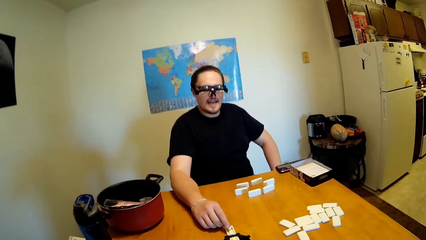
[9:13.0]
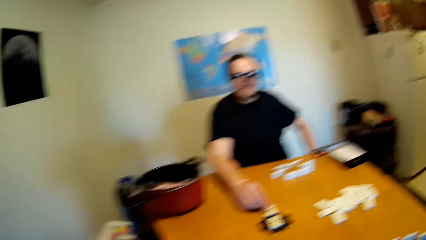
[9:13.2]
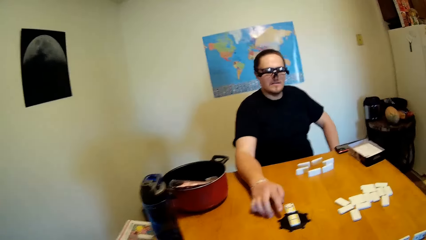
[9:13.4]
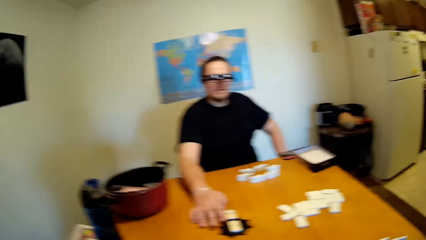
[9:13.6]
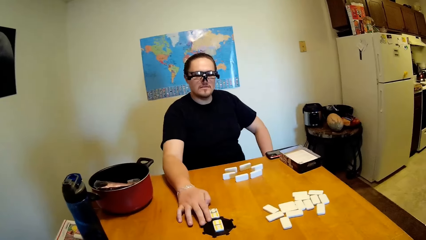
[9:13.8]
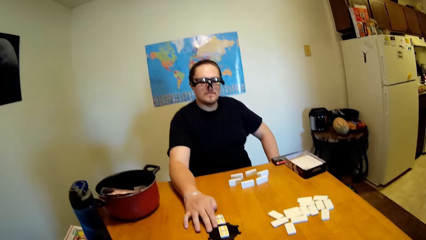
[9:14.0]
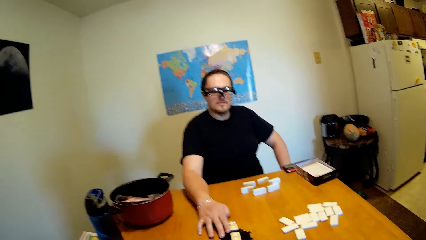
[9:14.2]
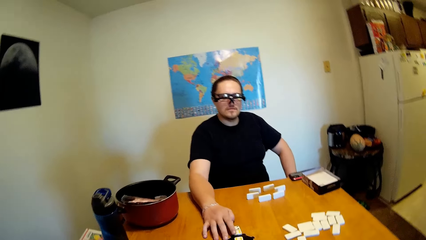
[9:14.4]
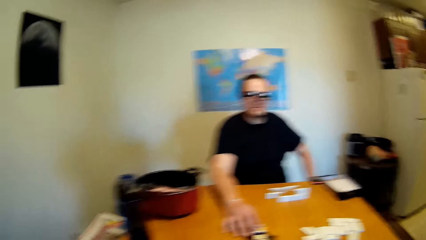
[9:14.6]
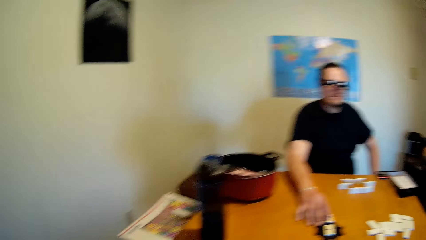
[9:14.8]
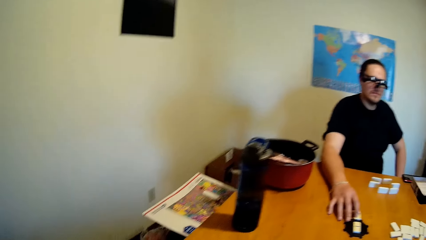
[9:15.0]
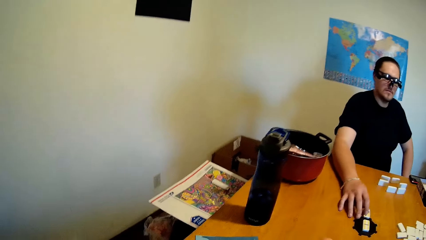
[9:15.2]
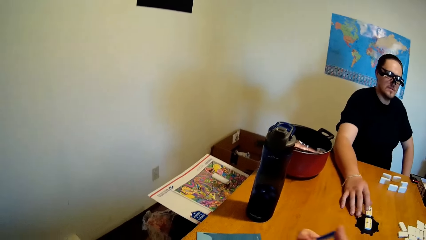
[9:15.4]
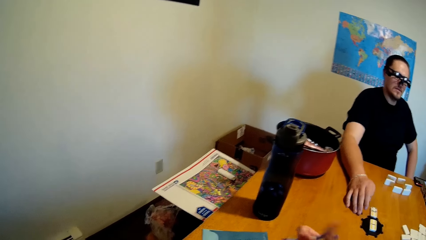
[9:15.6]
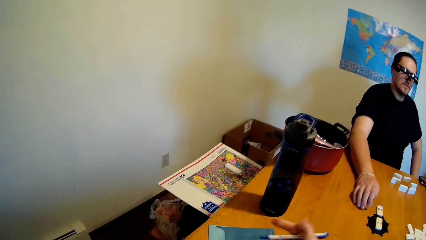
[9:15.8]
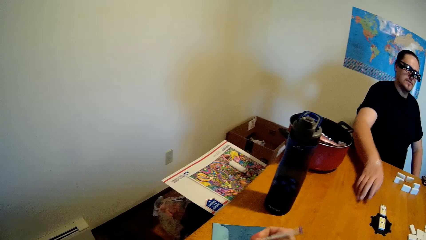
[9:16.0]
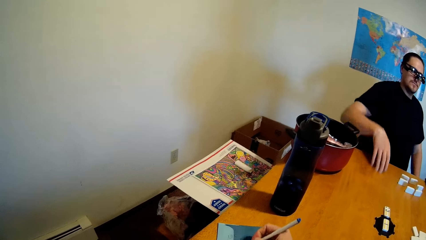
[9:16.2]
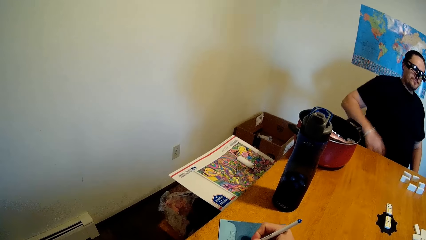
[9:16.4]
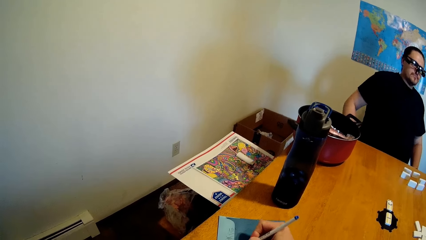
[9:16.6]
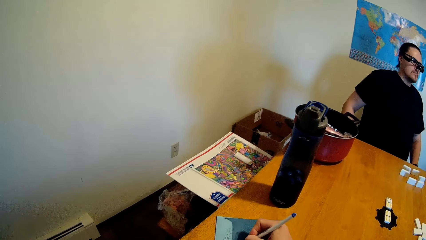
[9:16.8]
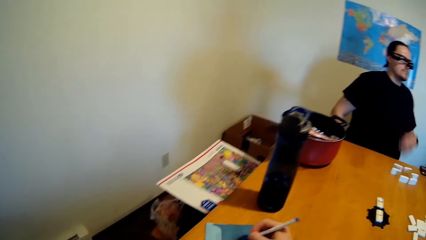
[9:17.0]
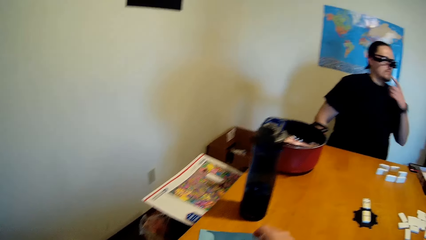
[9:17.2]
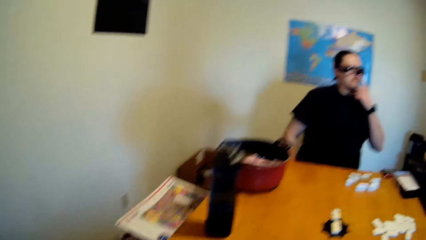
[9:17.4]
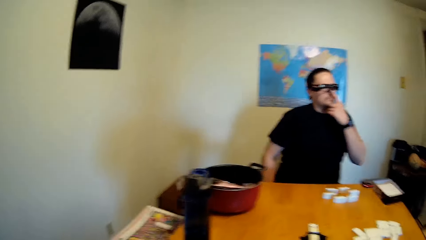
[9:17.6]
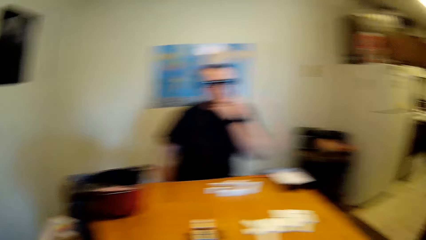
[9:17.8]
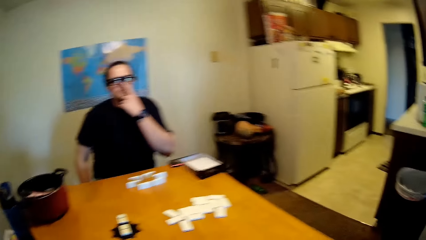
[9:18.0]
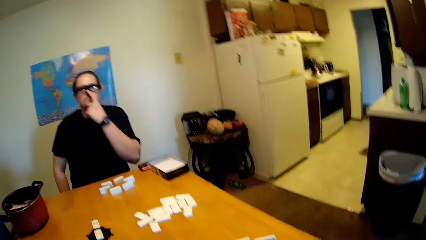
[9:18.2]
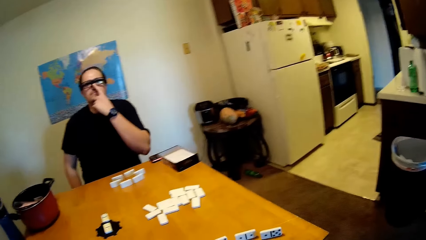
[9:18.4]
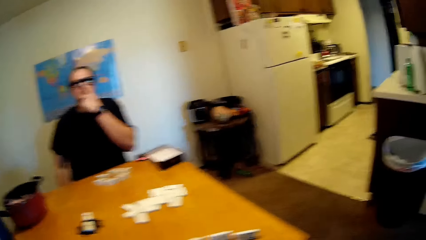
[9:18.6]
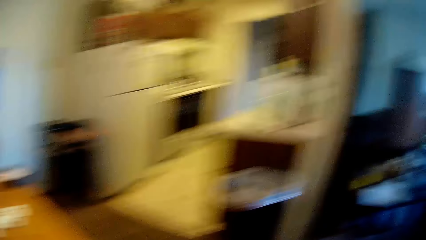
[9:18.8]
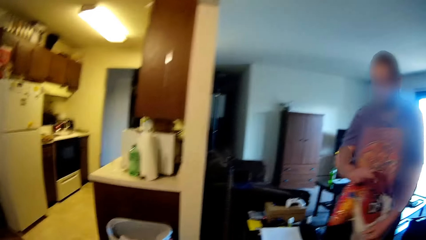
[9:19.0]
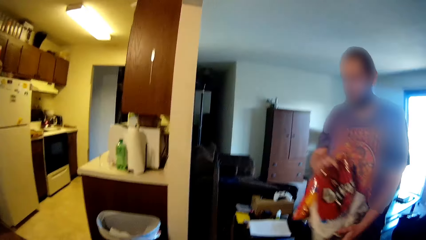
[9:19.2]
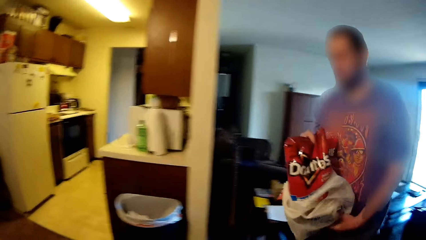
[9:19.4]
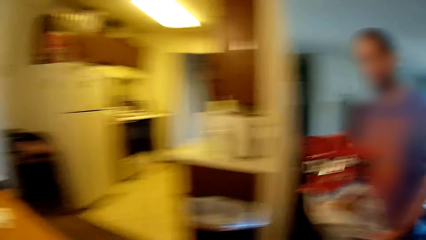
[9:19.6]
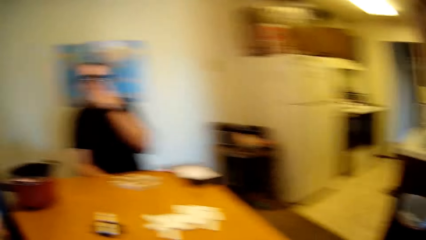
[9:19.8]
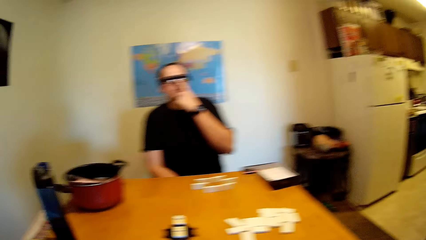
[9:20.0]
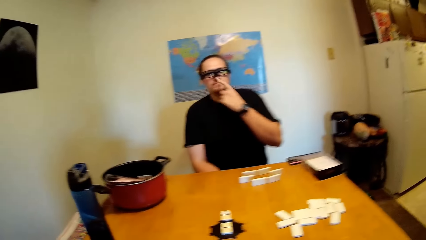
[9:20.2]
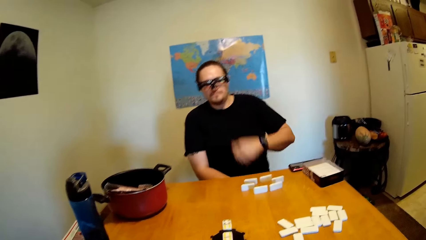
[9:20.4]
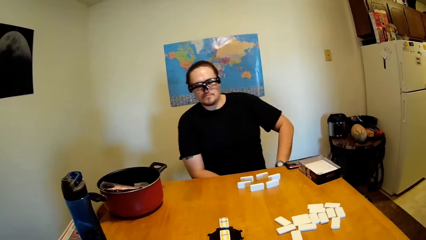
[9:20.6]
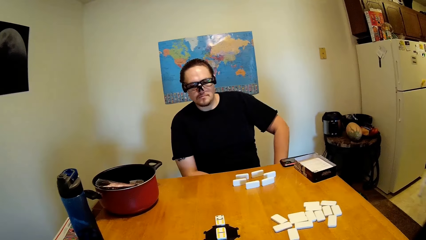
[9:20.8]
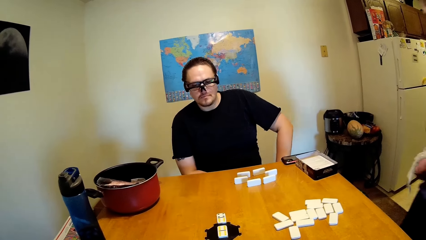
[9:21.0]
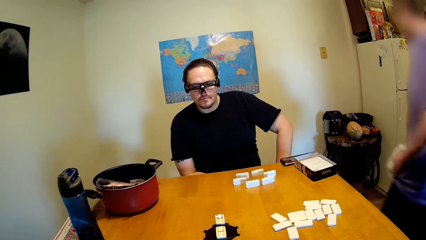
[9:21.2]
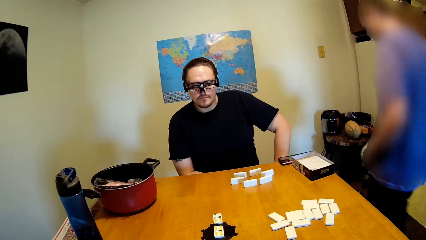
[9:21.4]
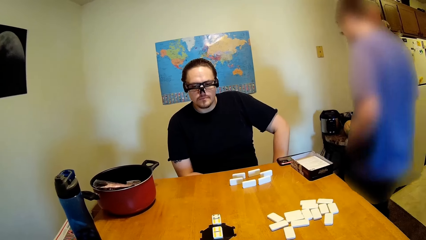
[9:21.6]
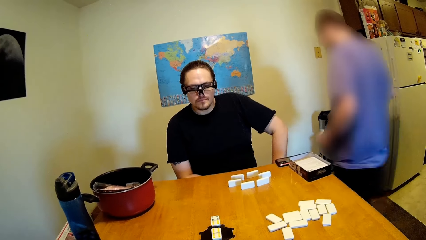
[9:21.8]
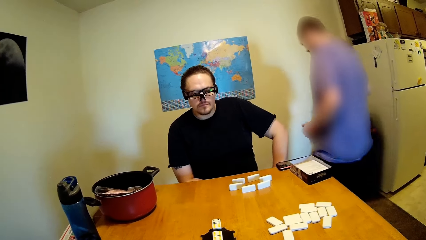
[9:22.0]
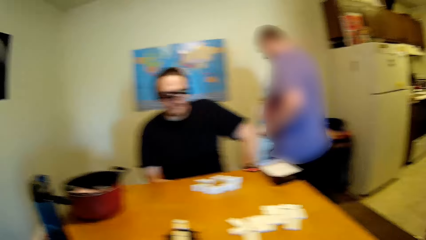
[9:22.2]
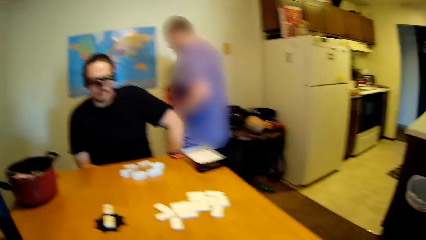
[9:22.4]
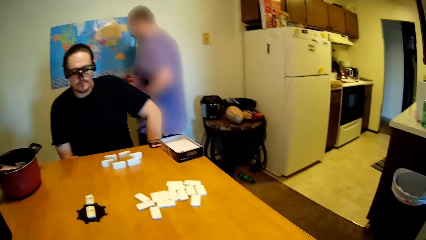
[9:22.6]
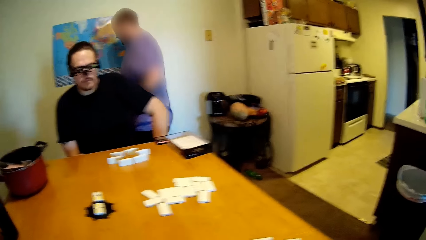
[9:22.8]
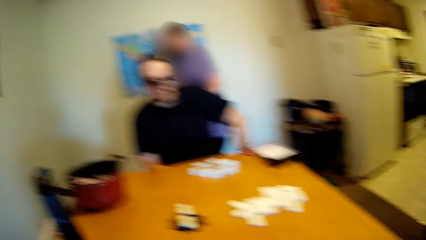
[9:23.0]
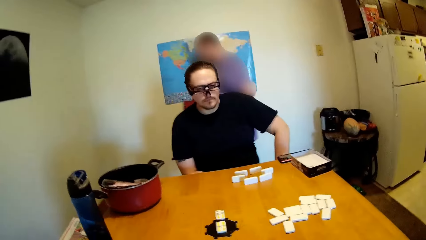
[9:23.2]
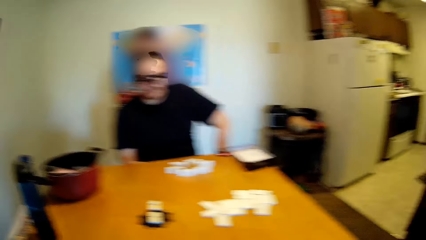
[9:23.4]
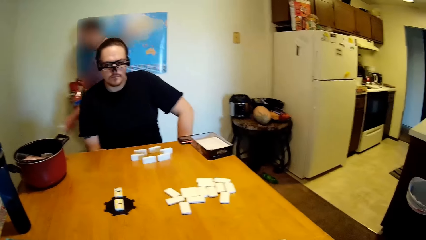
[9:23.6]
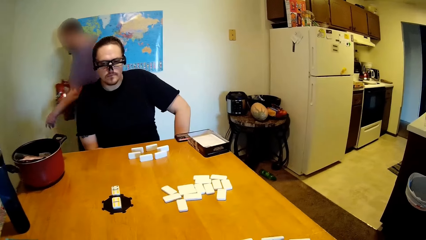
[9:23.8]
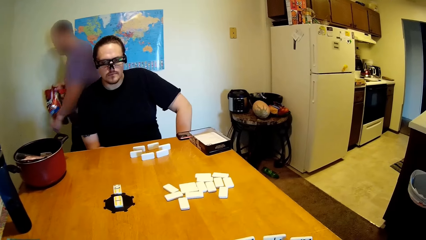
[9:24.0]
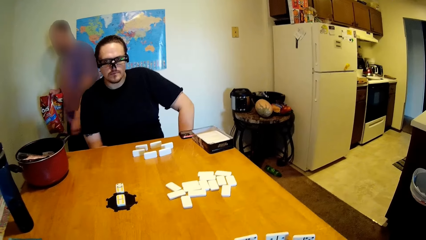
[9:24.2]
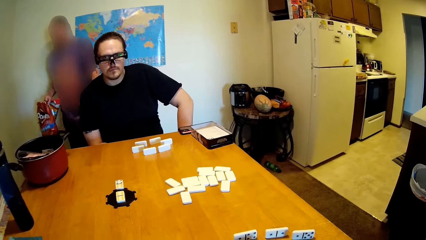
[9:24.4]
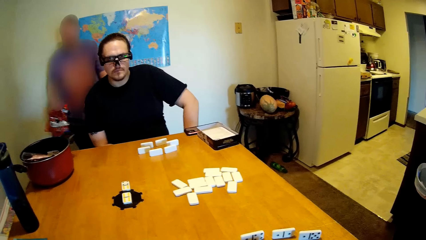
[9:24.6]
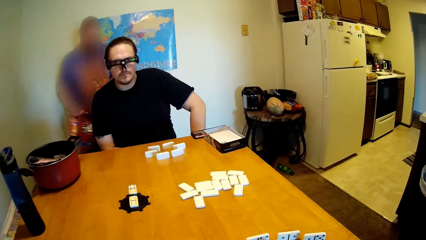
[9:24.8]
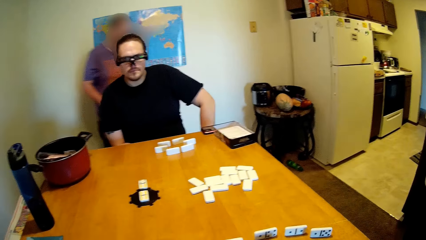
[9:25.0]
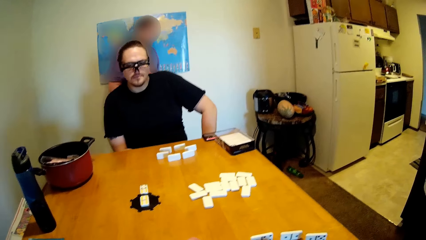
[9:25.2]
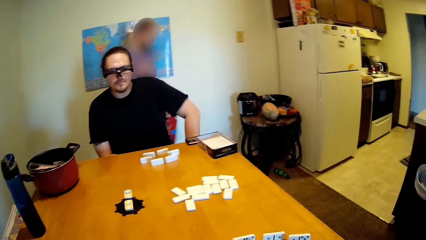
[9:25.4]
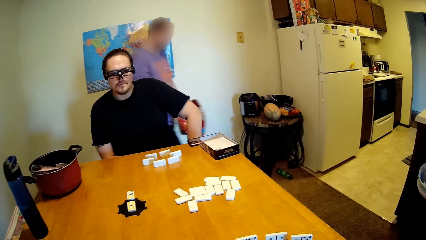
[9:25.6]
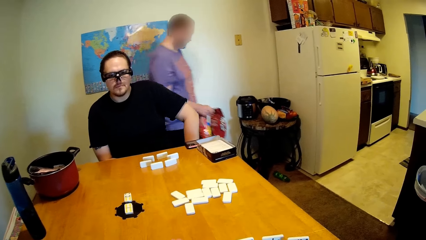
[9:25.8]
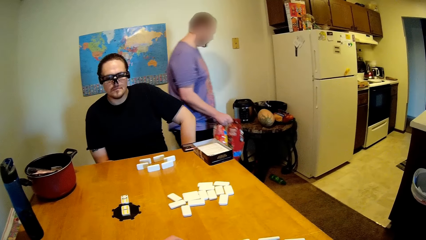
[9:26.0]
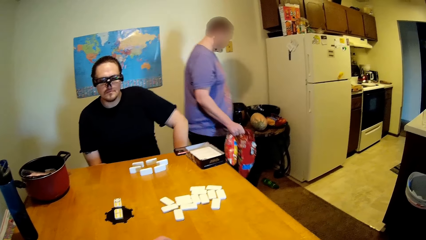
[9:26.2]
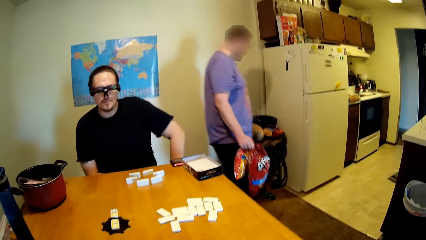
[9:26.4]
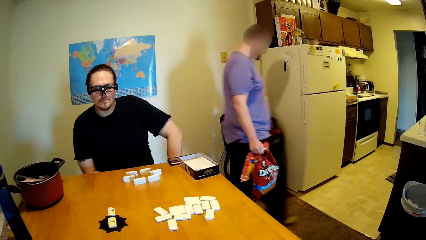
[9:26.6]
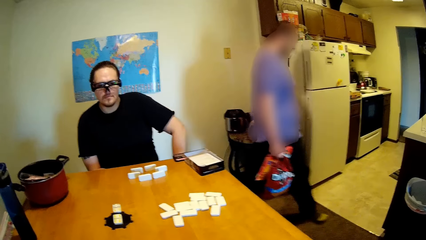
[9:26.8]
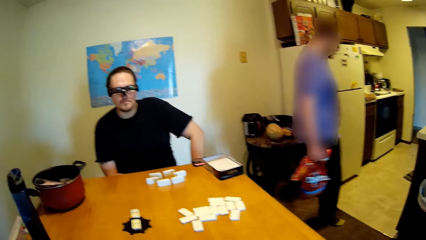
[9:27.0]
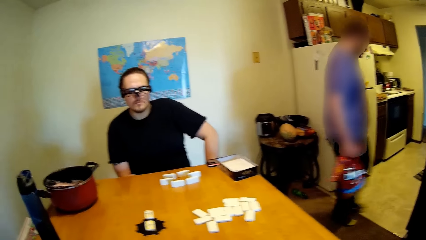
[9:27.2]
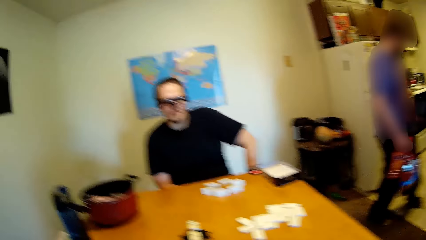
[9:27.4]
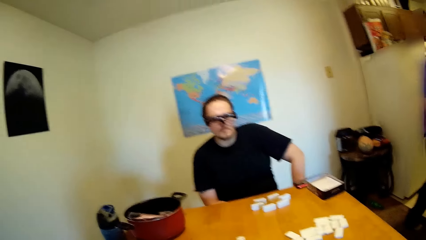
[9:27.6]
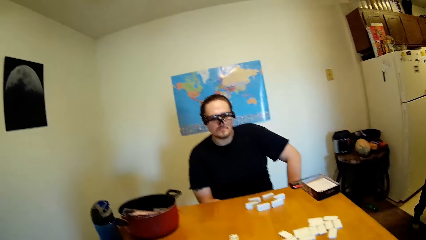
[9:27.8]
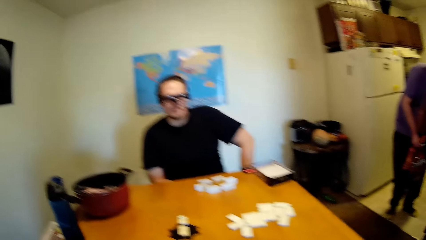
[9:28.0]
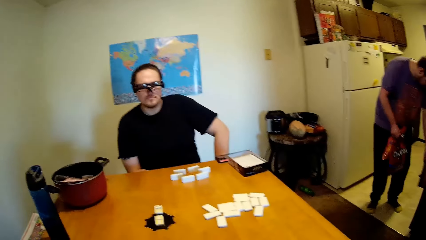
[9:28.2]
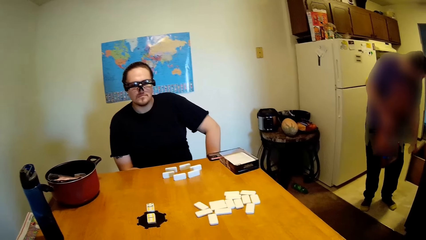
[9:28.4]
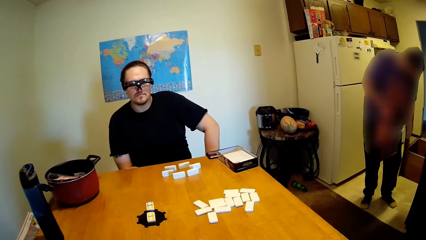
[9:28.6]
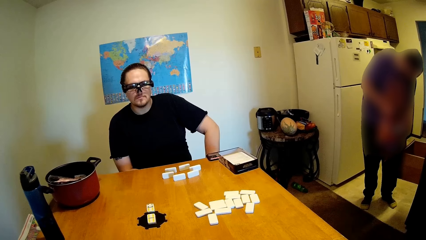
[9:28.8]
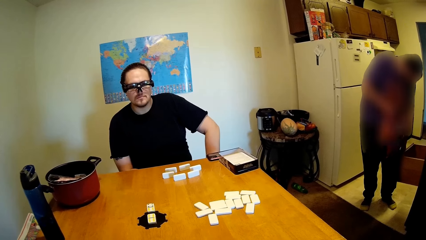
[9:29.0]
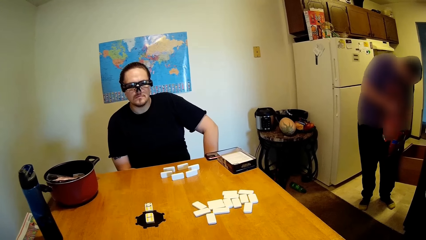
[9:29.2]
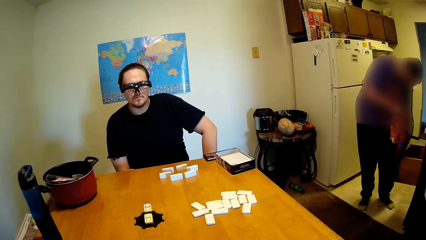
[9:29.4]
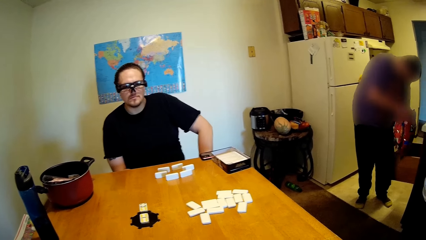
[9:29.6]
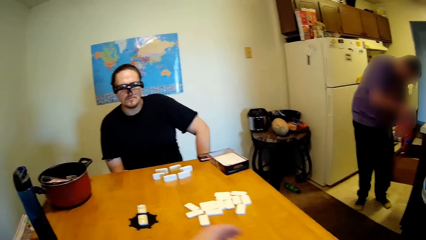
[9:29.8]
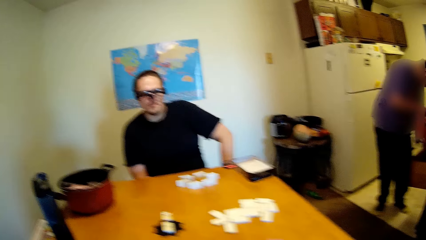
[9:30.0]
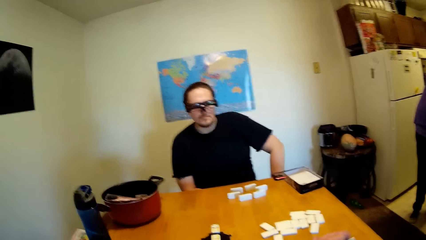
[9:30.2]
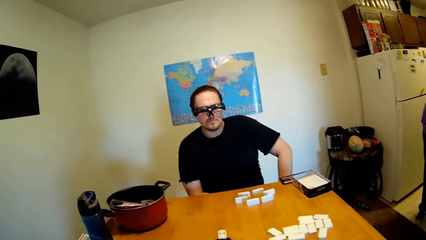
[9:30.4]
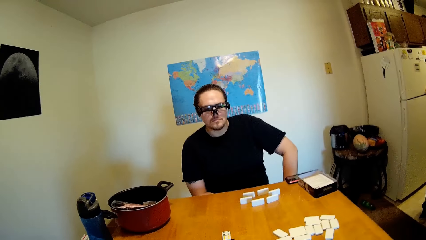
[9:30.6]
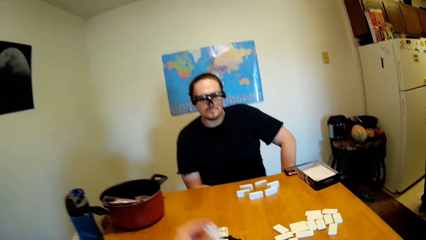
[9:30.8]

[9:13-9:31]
The camera wearer holds the pen. A man moves his hand. The camera wearer writes on a paper with the pen. The man lifts his hand. Another man walks around the house. He separates snacks from the paper. The first man puts down his hand. The other man throws the paper in a bin and throws items on the floor. He turns around, walks around the house and opens the drawer.
